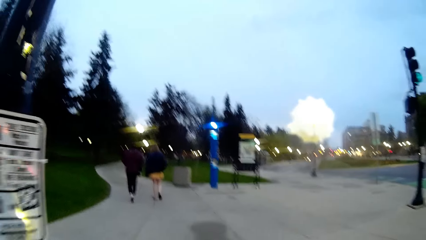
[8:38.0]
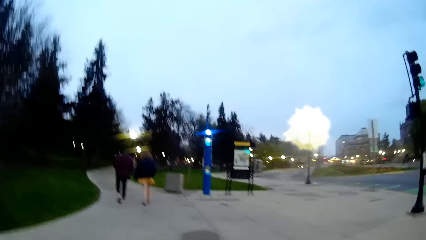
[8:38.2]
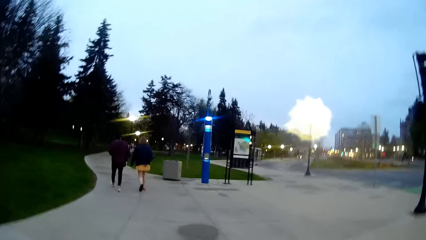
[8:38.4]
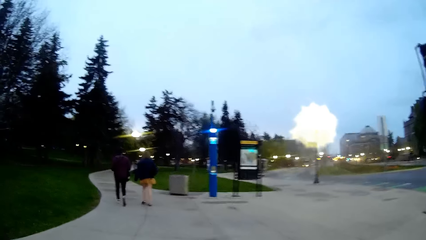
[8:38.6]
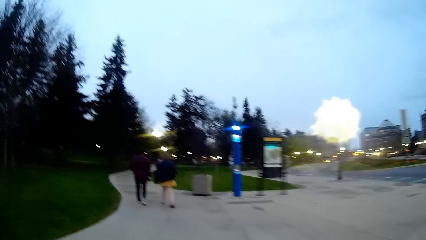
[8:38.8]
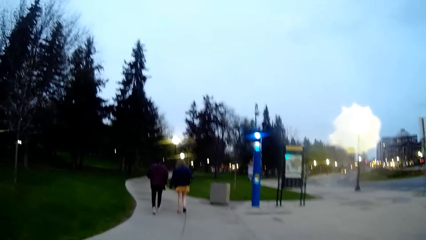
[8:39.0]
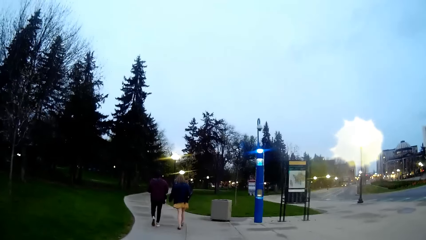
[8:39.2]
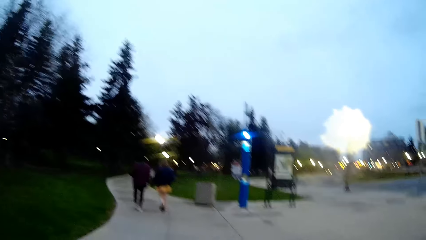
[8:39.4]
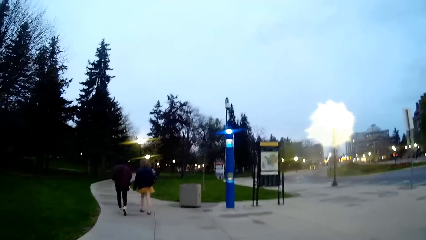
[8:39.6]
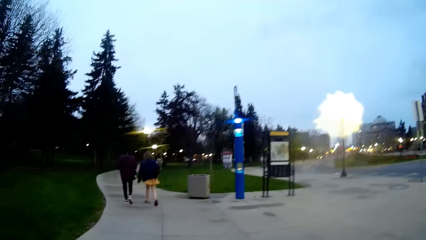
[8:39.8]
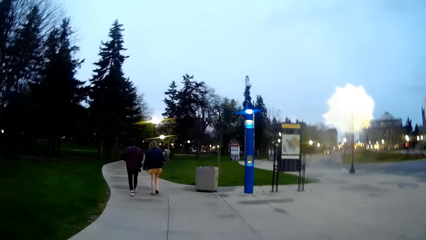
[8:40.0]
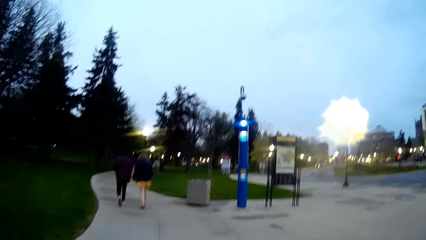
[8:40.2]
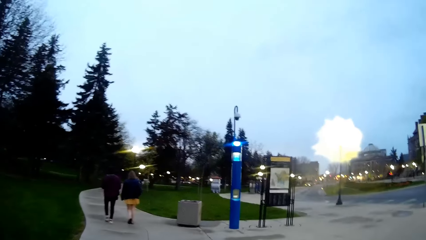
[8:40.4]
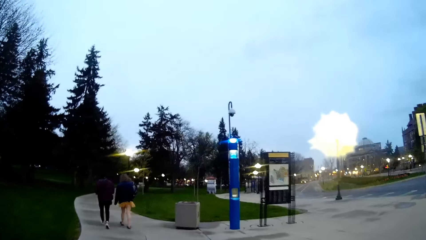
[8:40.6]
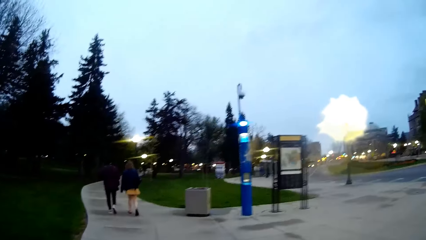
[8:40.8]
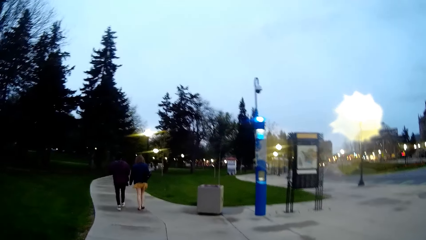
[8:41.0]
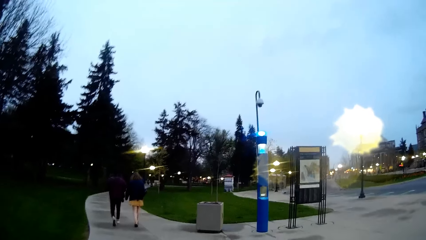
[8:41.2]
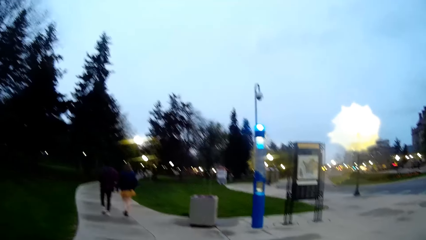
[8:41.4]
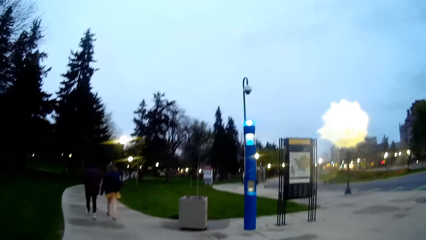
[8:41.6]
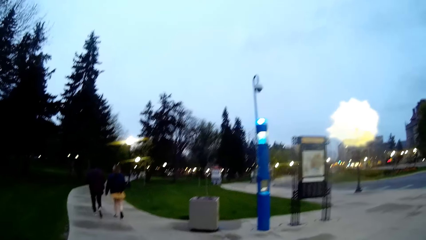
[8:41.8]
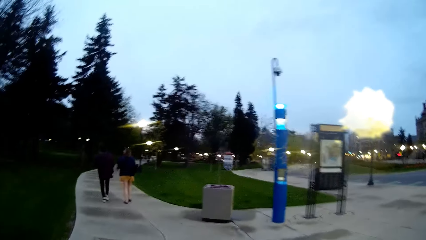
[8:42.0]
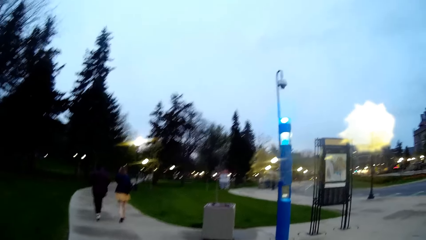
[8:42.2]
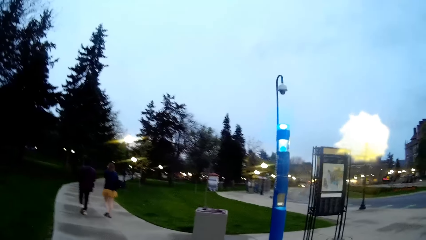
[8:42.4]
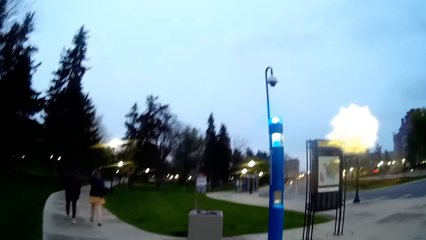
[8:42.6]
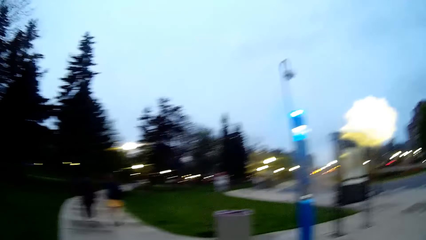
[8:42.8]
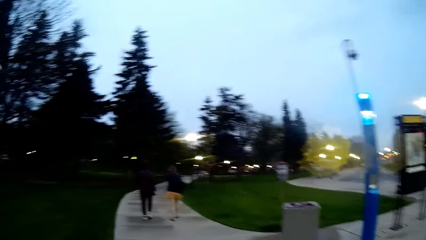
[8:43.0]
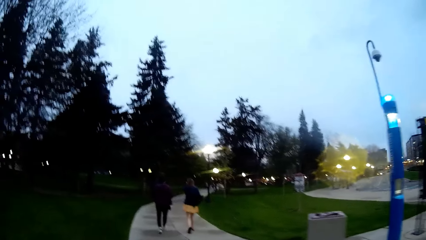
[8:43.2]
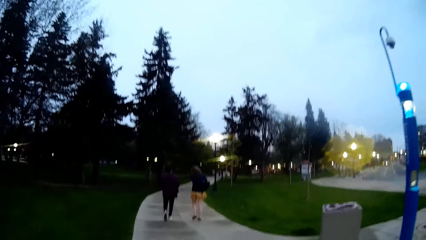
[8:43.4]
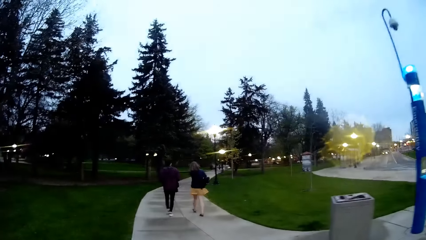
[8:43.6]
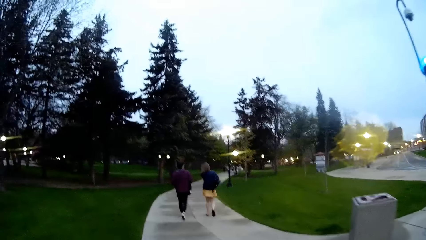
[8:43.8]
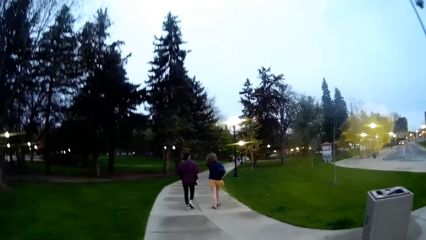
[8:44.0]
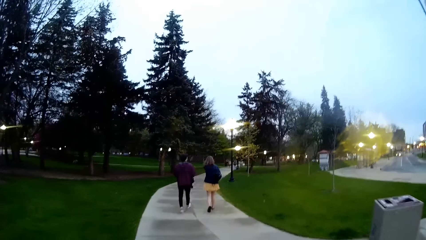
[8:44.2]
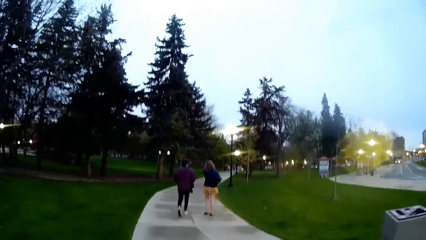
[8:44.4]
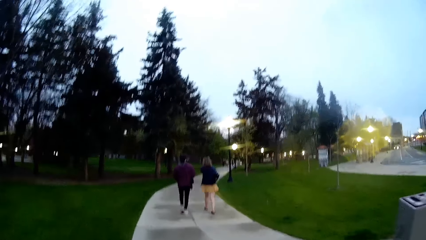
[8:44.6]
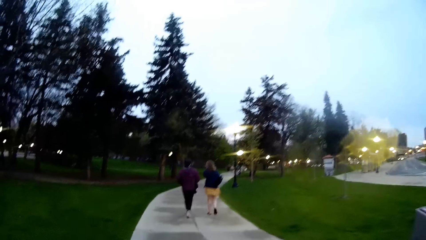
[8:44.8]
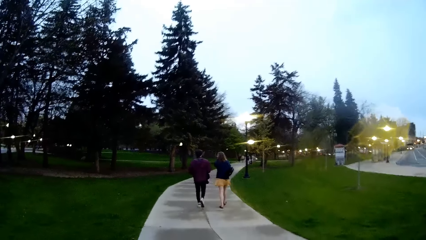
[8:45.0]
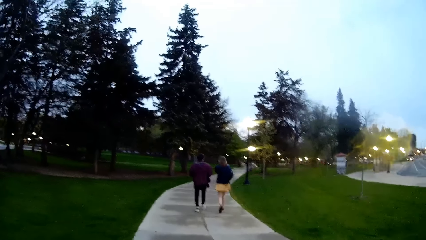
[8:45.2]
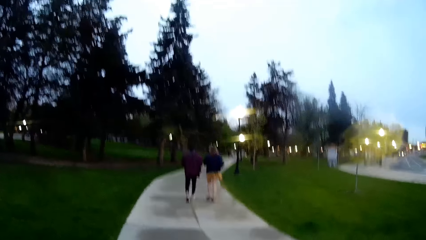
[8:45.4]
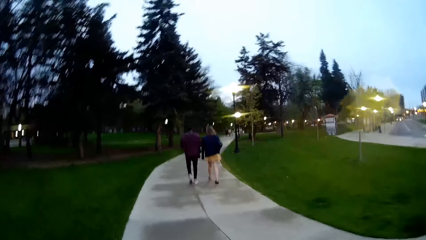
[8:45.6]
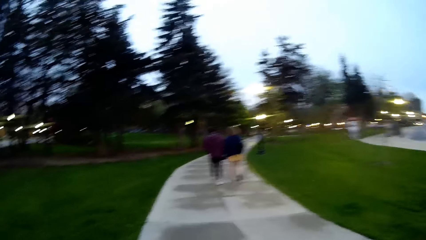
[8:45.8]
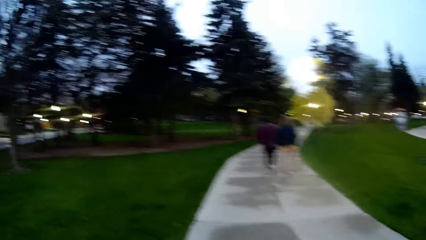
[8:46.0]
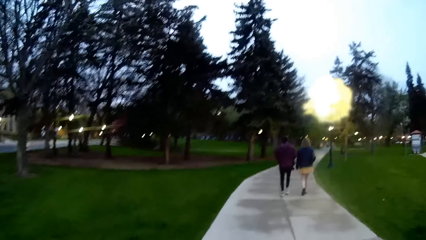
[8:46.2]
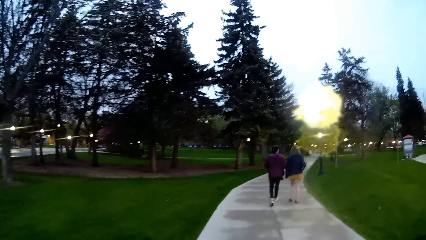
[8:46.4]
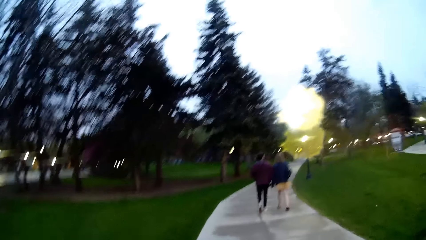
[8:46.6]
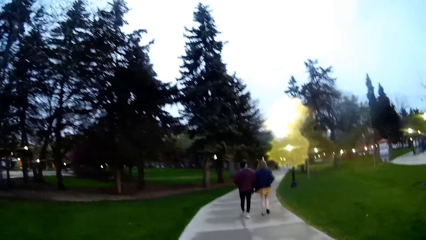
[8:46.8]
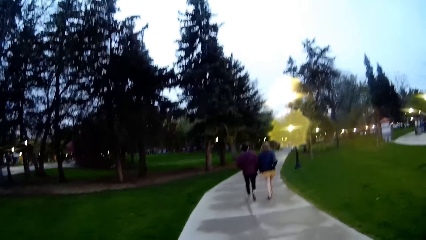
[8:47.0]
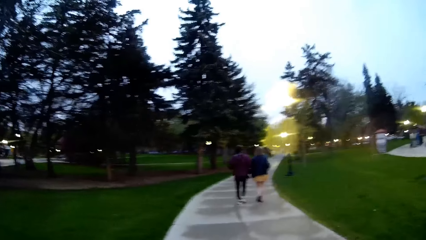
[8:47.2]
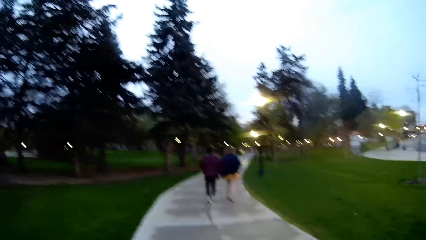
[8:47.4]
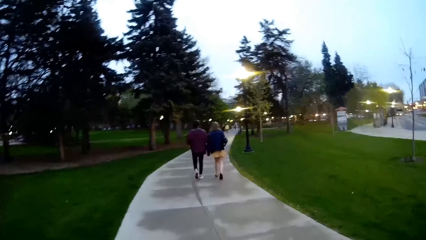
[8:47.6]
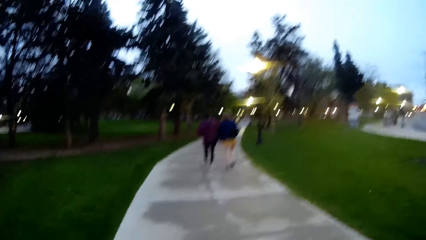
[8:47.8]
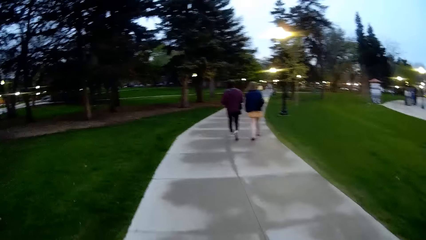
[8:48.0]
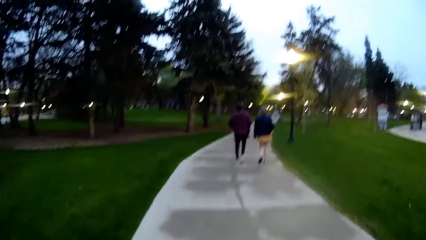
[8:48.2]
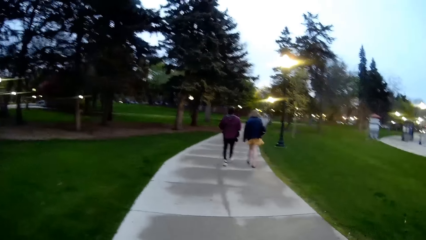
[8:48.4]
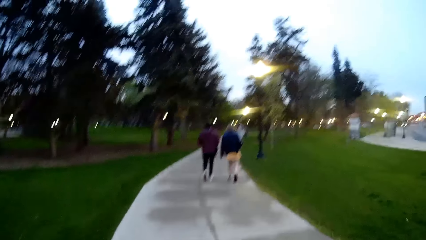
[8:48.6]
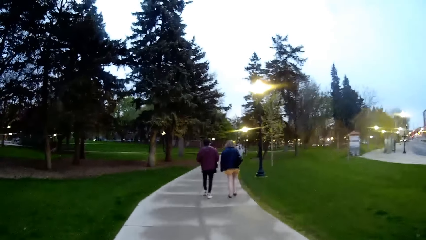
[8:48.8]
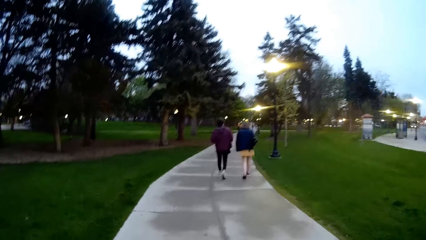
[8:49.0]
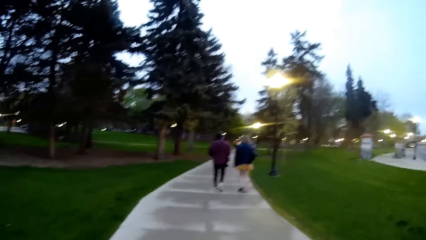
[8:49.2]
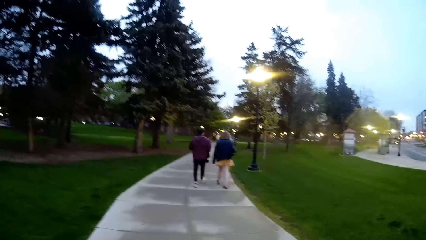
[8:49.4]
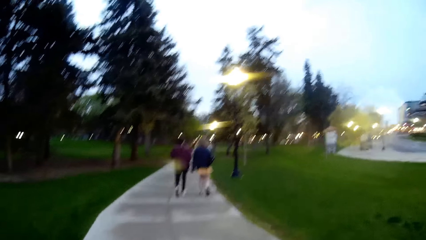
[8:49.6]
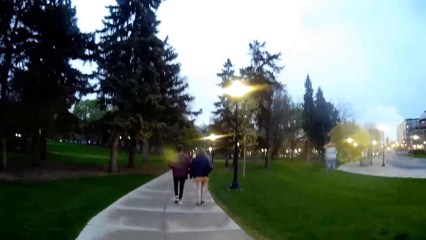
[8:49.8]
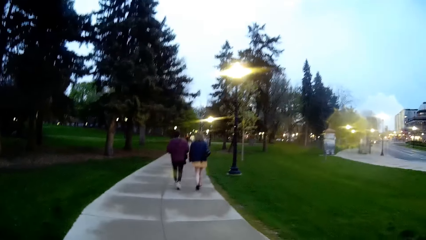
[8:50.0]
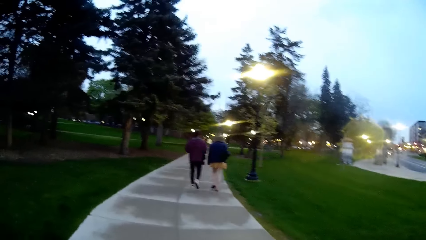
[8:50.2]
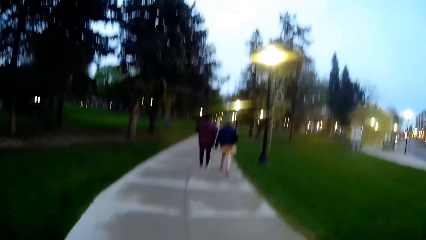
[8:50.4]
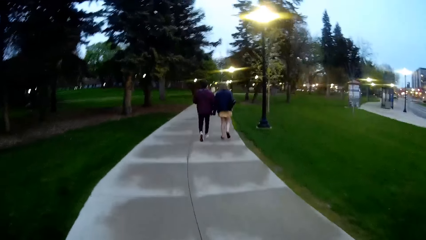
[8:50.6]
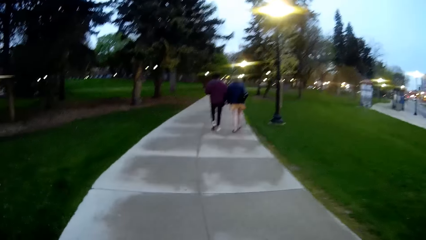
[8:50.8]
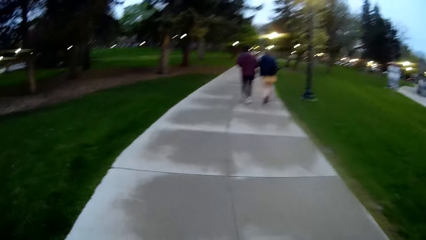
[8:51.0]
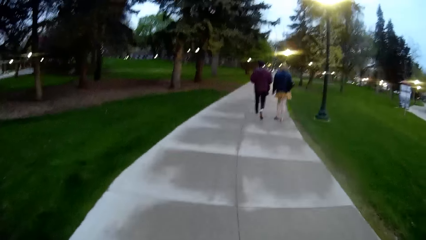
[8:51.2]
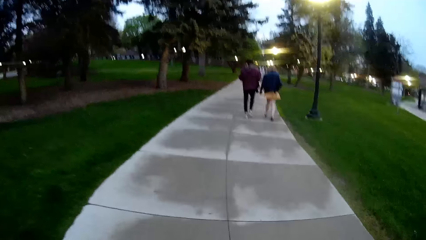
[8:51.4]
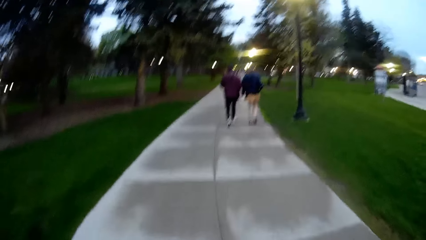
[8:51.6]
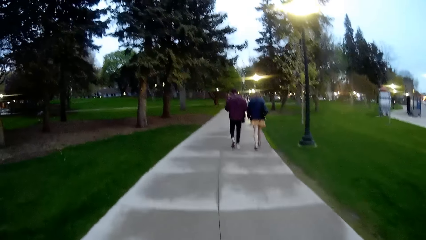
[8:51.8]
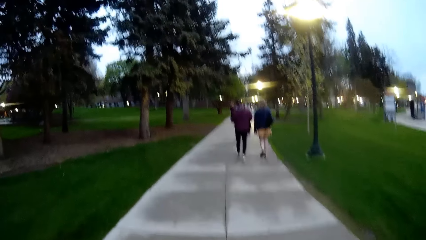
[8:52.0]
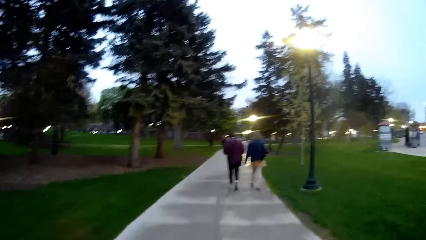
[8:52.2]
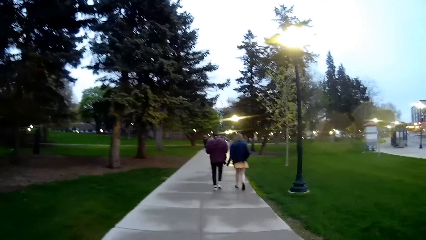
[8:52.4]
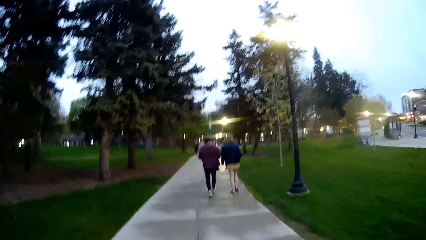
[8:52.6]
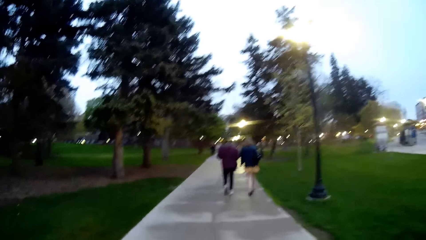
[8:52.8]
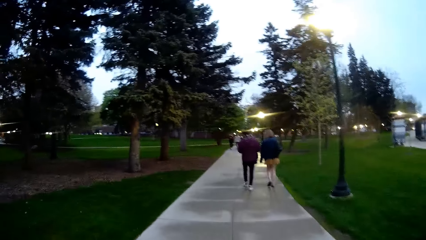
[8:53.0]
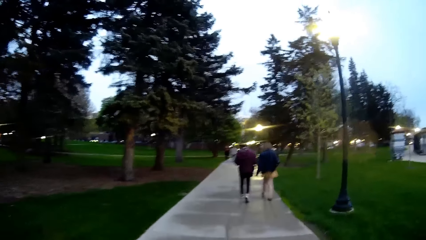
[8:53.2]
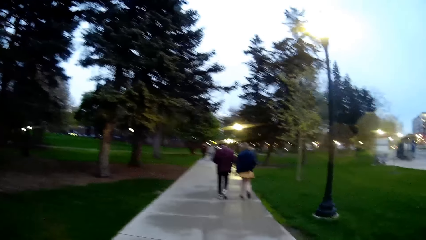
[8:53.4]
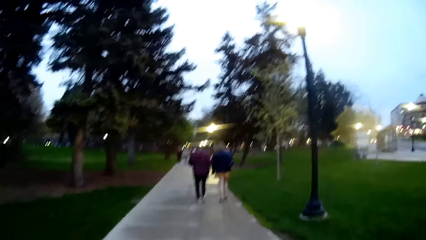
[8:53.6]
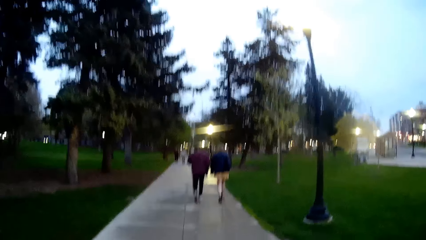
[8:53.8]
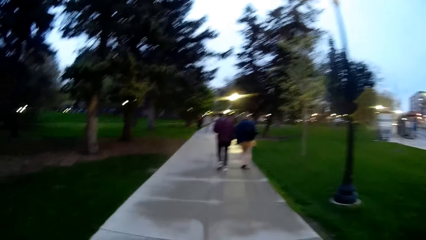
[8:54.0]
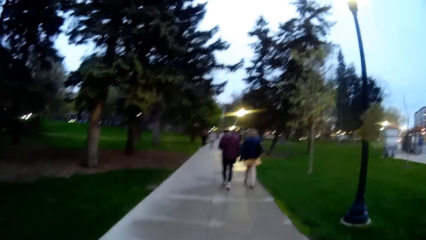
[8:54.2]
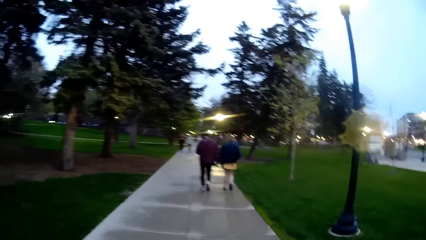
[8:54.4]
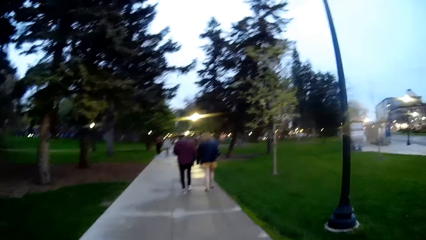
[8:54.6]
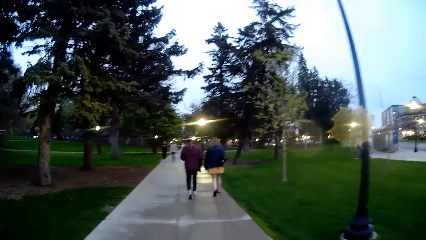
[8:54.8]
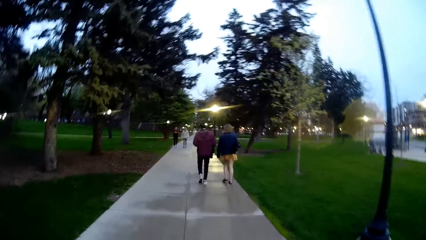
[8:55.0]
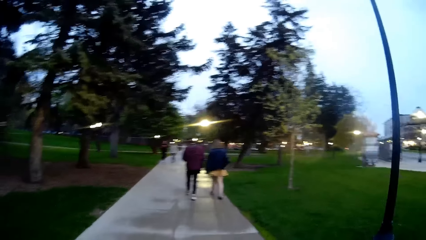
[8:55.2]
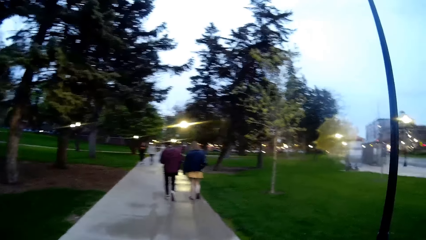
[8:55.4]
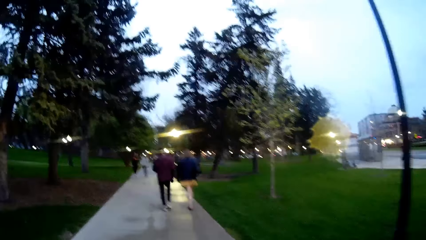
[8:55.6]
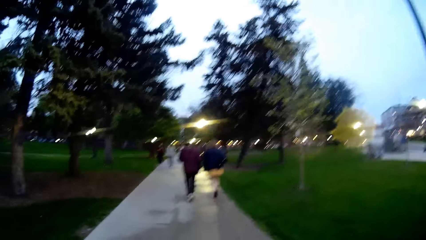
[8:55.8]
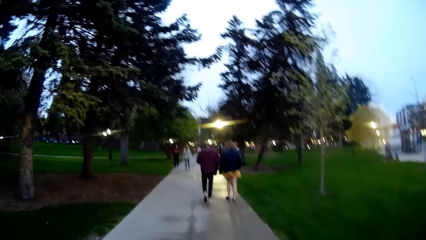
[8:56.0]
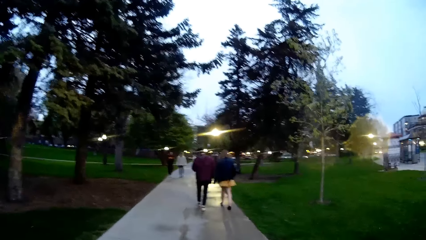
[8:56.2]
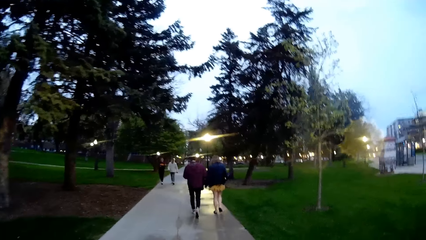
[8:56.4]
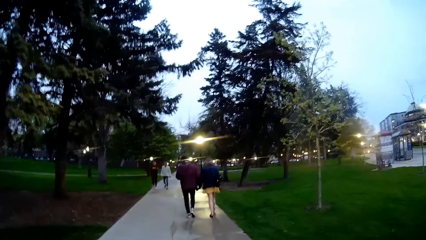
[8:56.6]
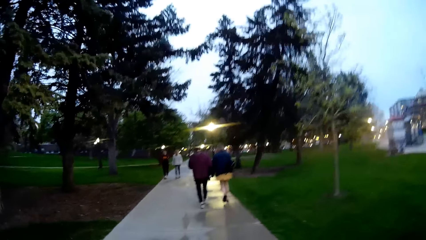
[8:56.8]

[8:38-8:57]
The man and the woman walk down a walkway. The camera wearer walks down the walkway.
